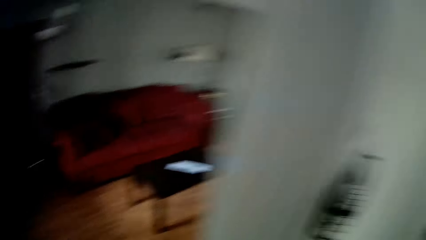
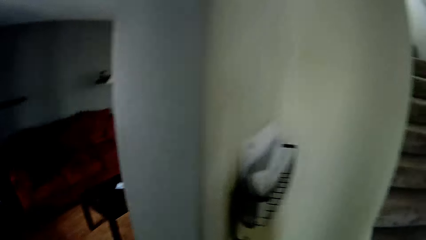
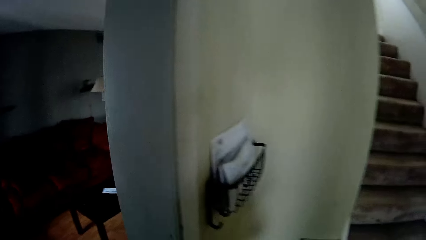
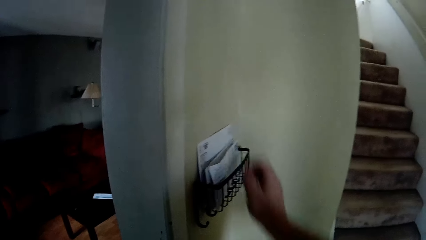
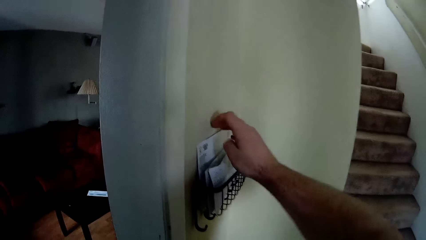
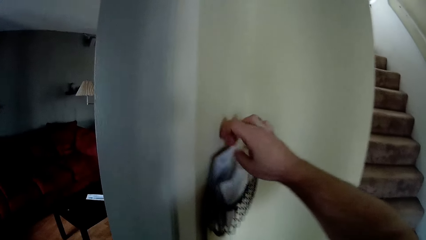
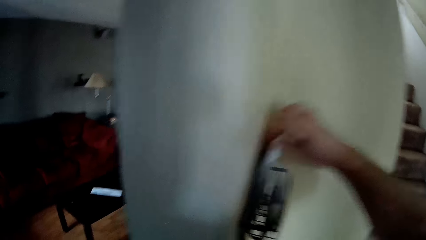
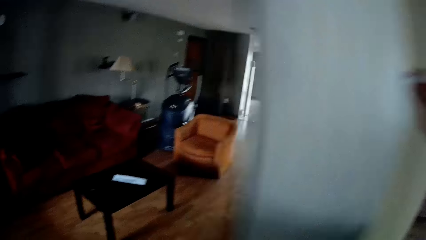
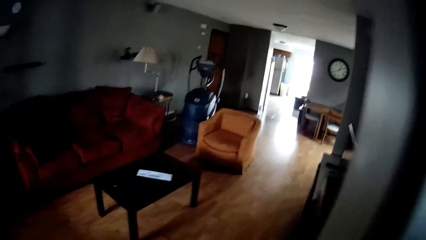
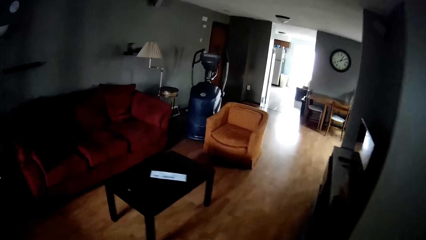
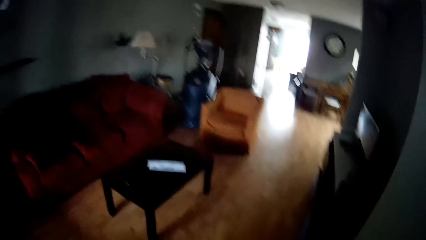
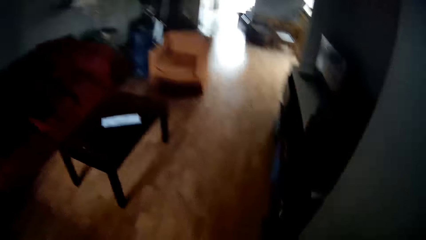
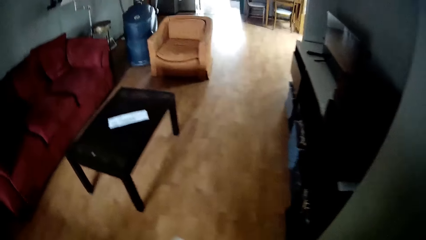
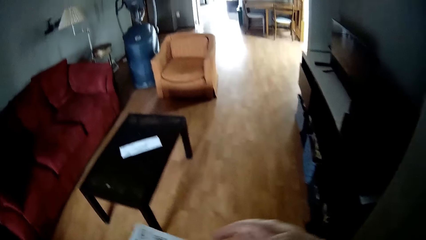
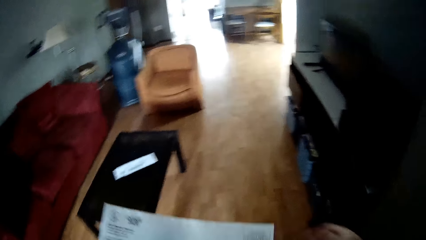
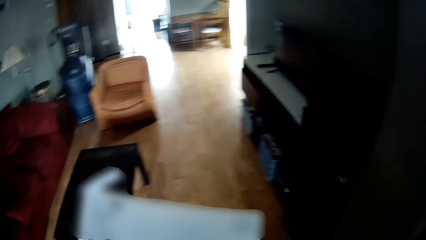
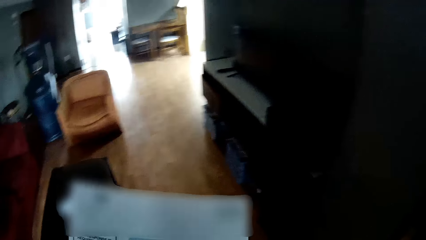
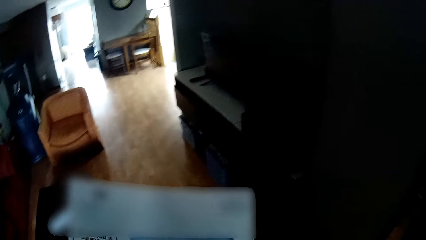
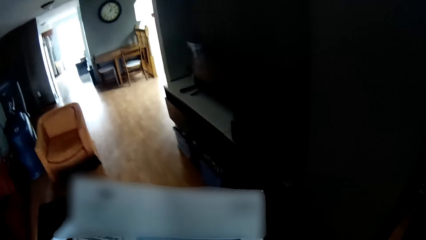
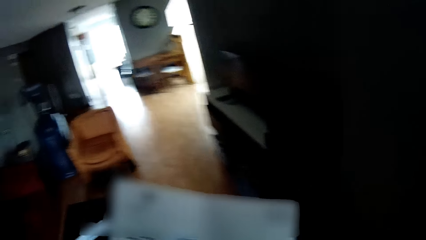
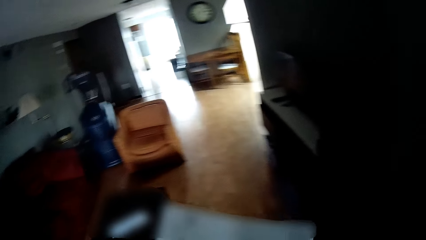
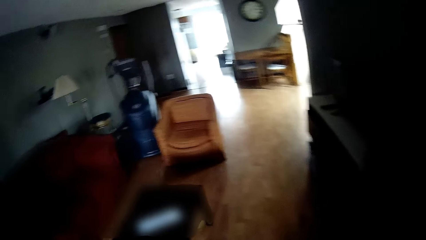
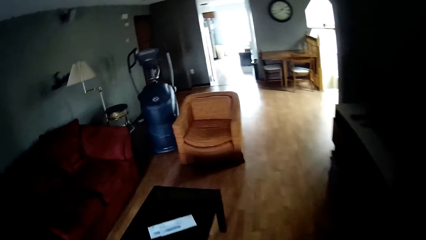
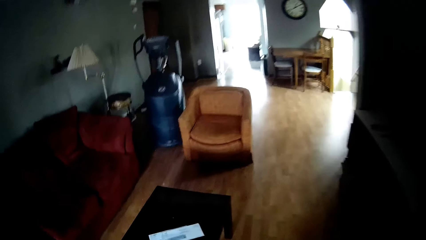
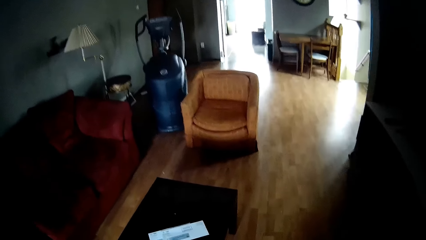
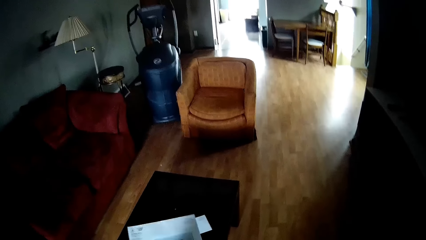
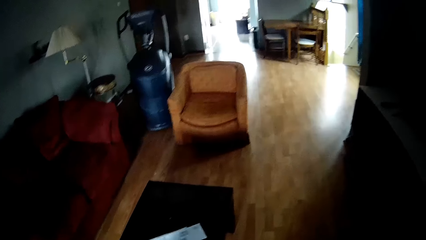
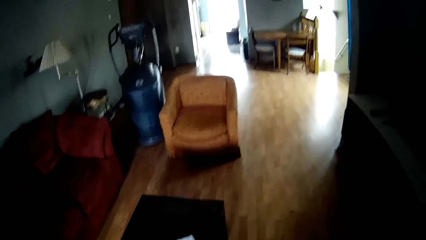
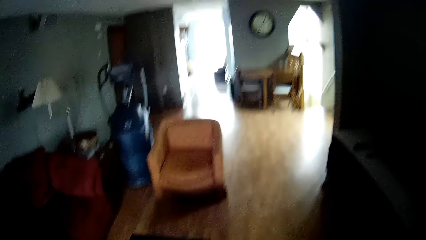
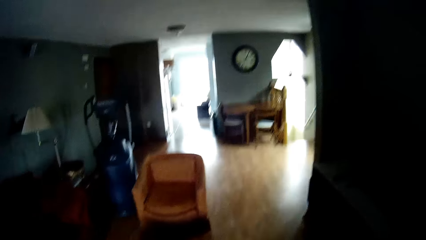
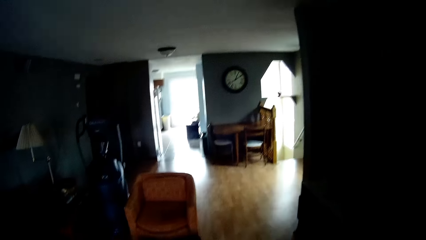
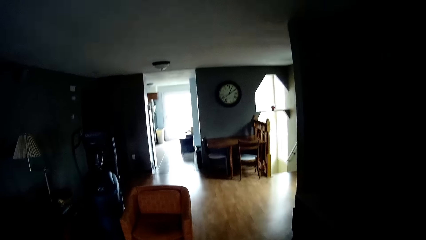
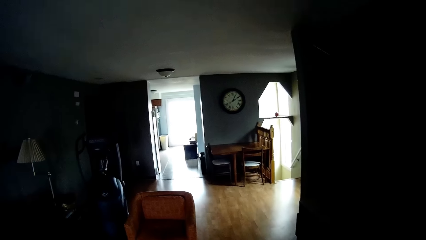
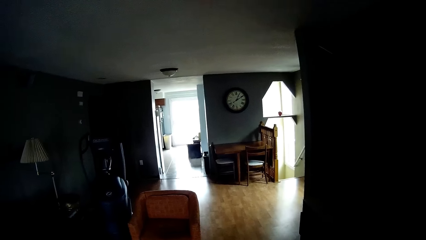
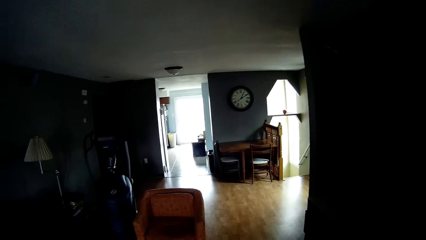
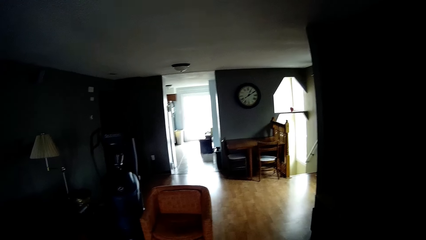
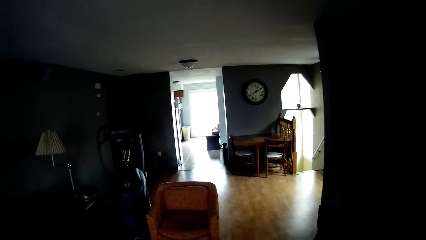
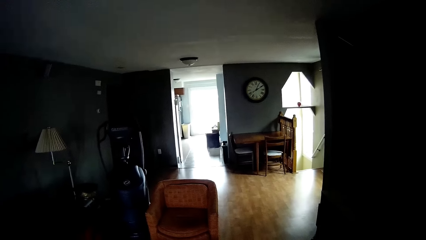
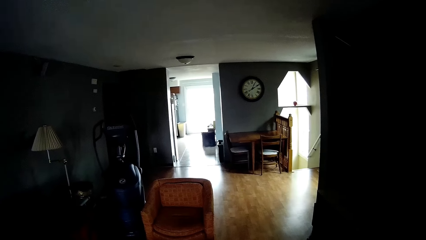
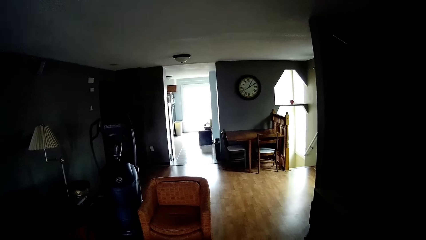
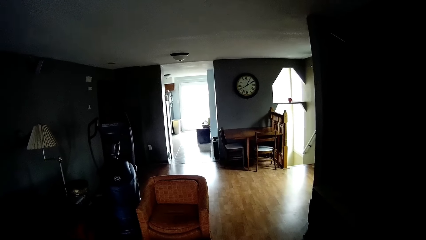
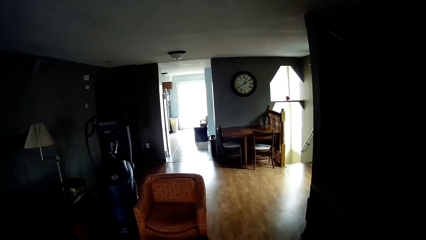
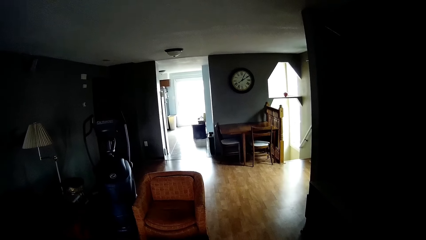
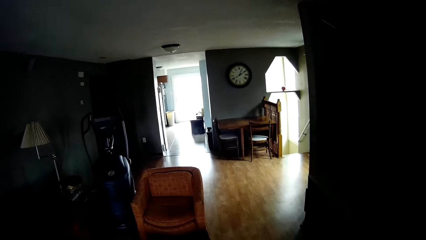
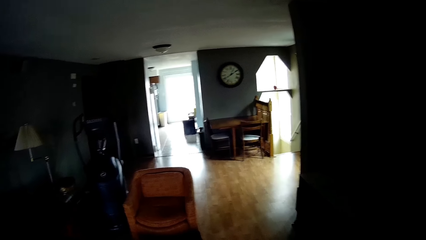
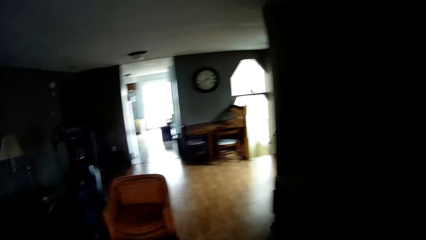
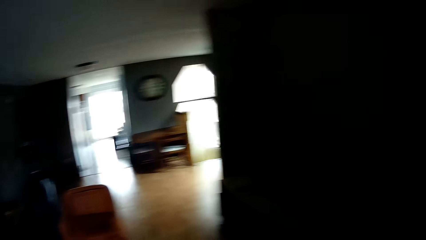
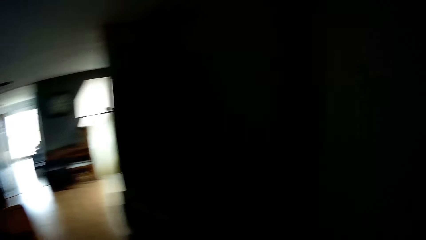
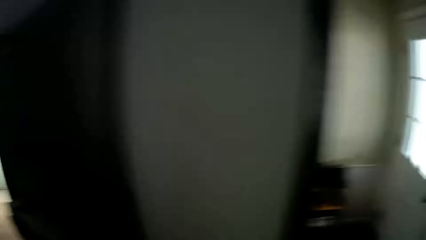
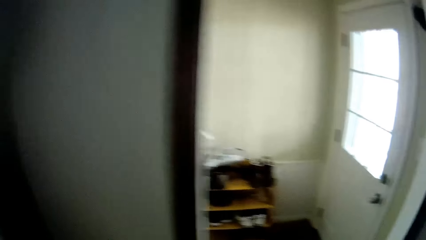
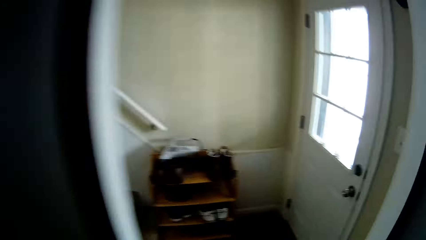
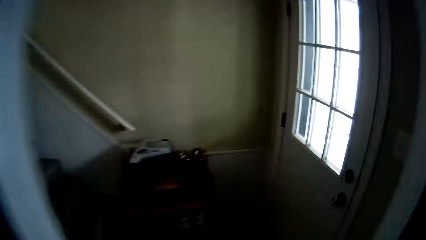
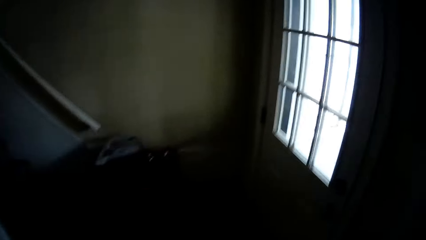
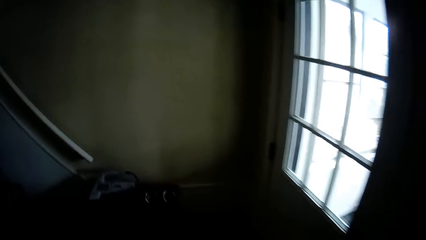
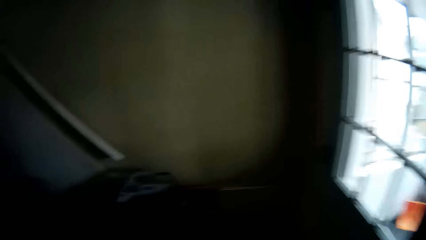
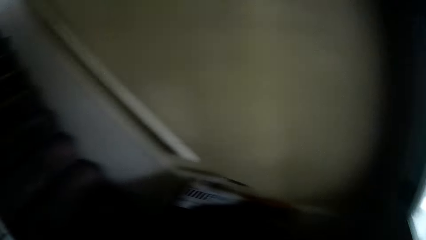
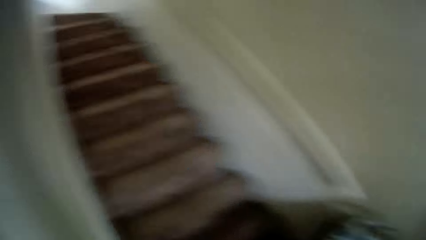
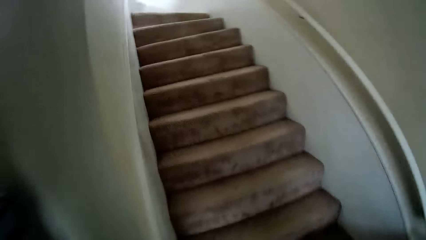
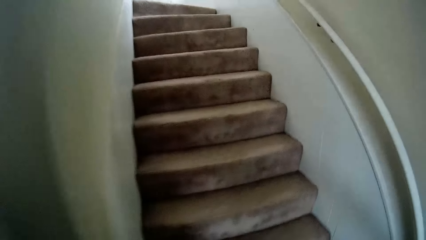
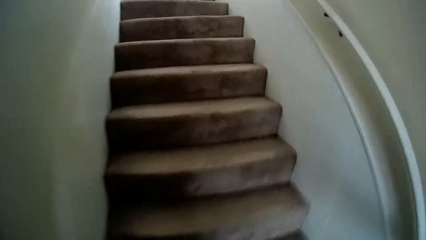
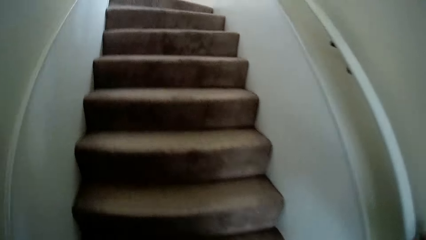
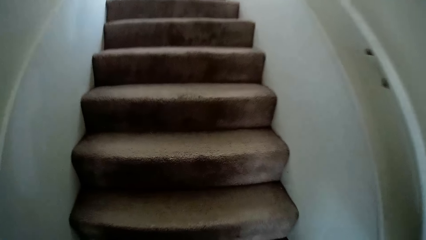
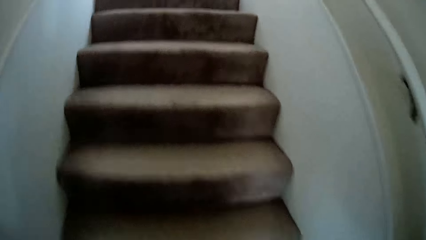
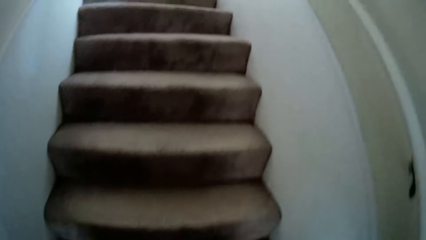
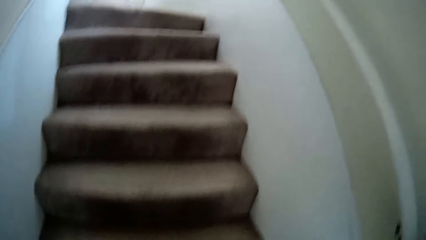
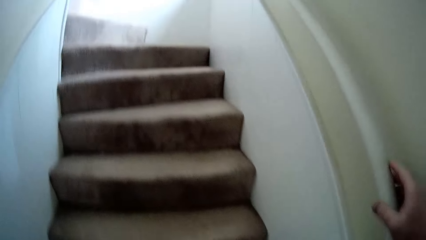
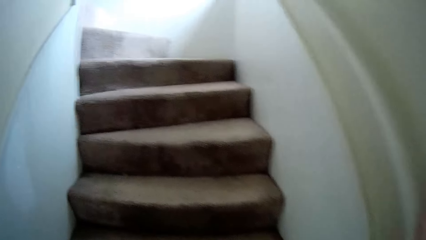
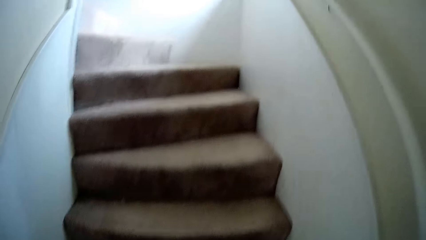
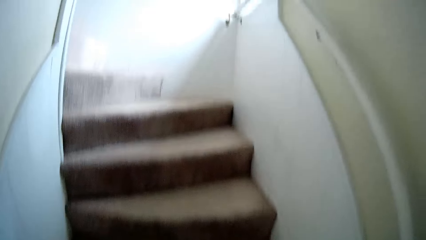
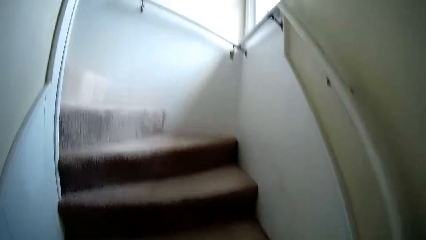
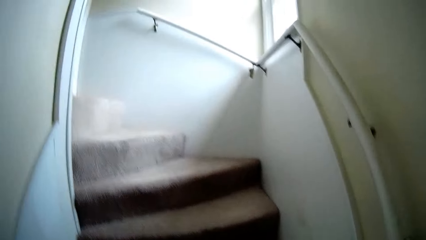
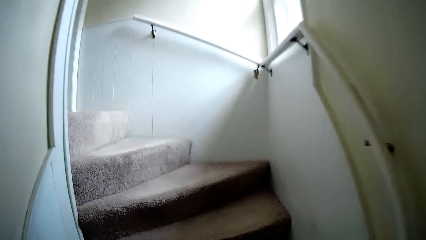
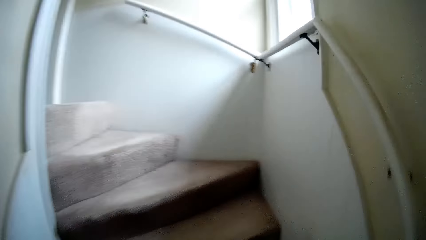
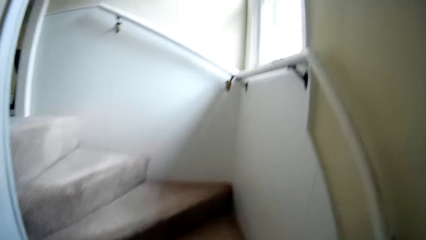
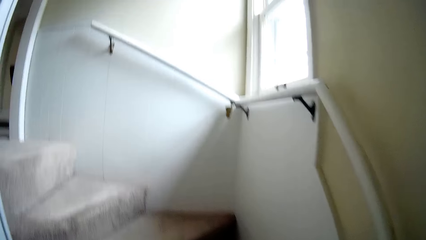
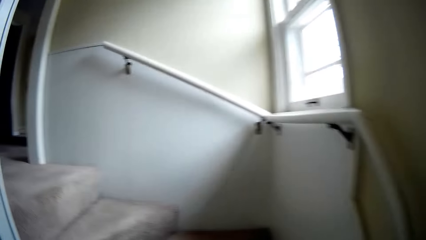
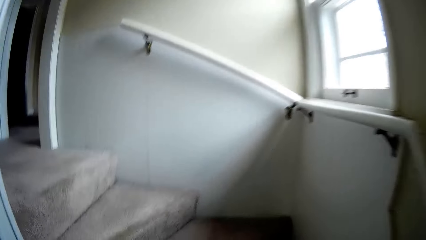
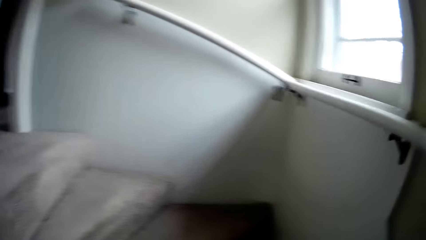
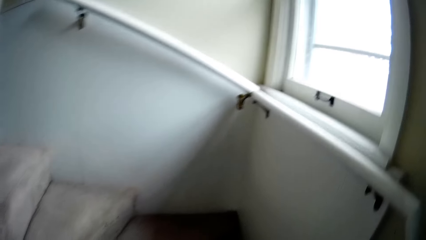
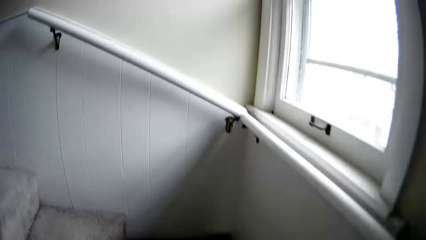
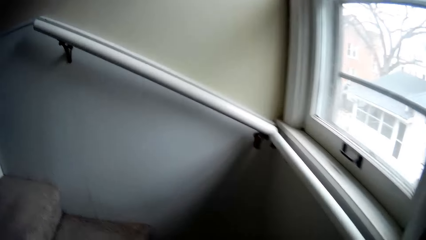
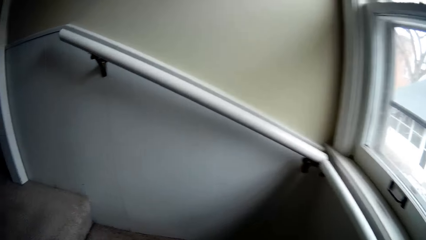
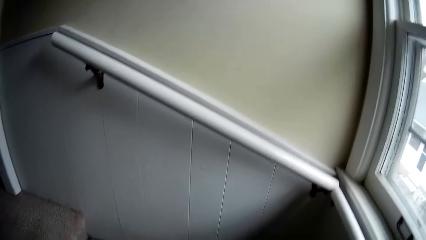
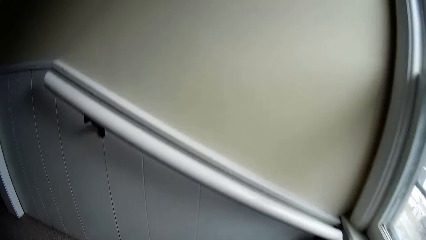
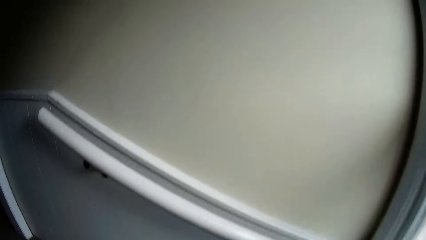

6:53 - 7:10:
The camera wearer picks up a piece of paper. They walk in the house. They look at the paper. They put the paper on the table. They look around, walk around the house. They walk in the house. They walk up stairs.
